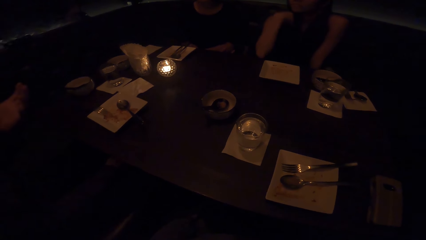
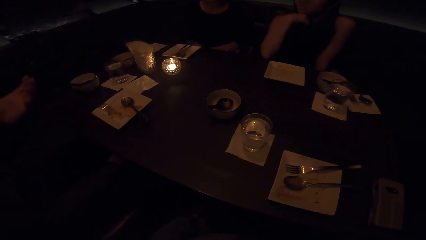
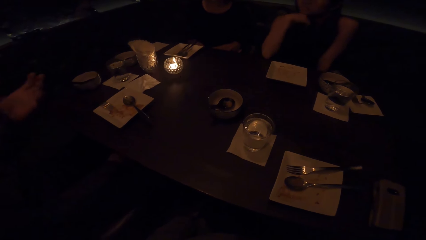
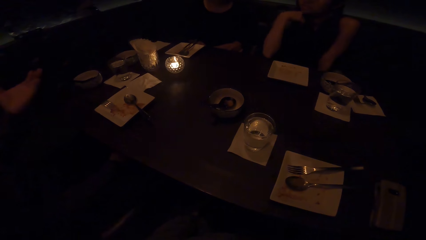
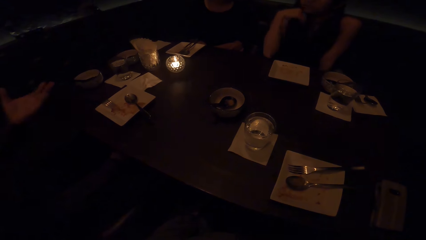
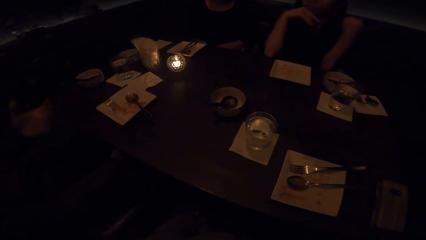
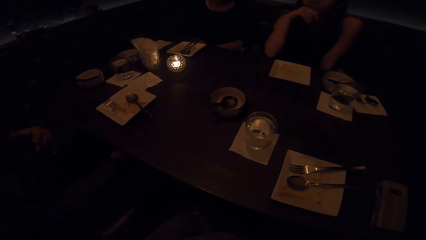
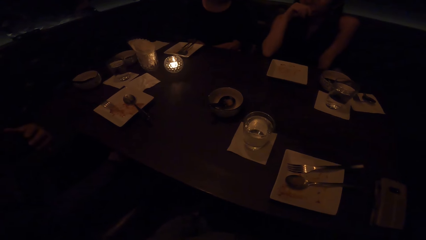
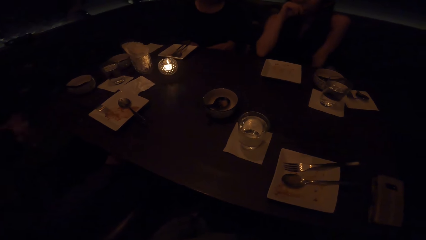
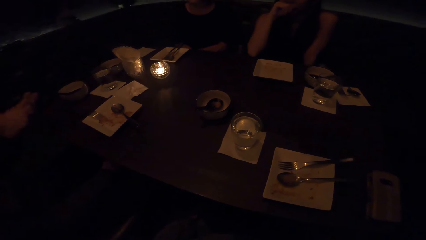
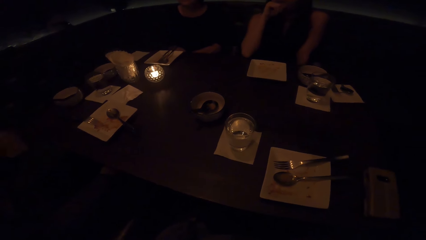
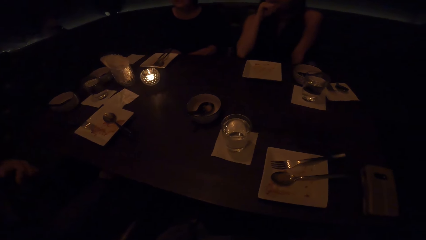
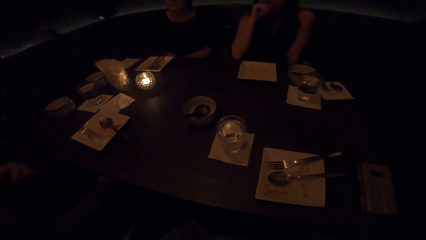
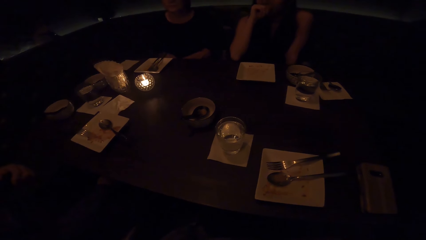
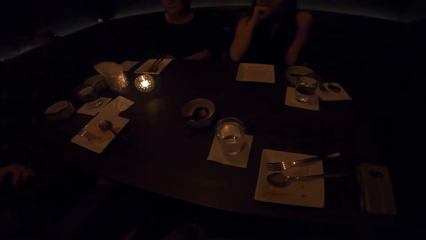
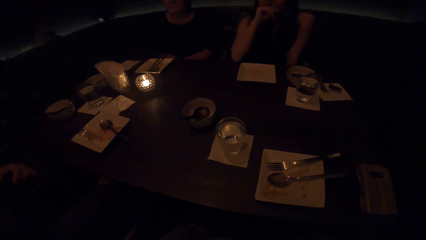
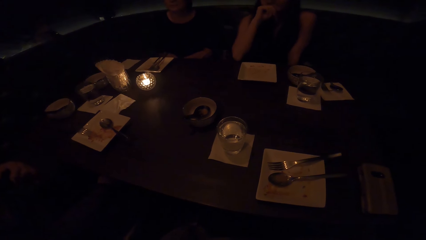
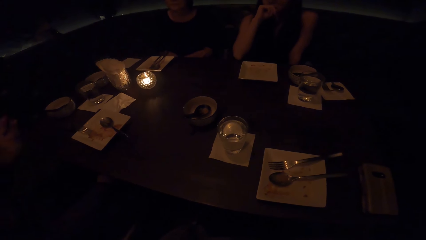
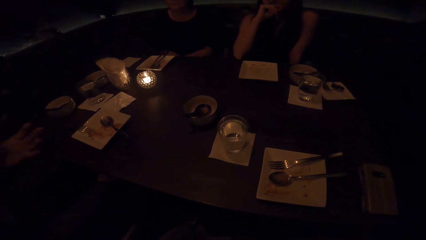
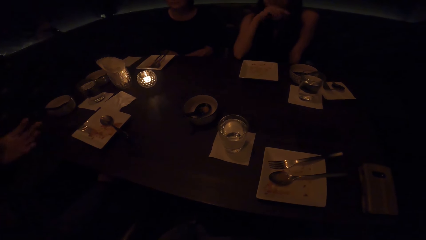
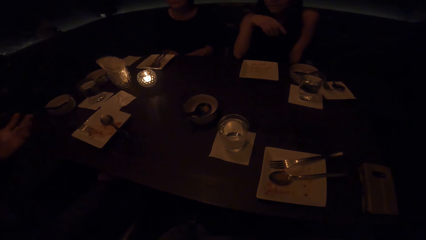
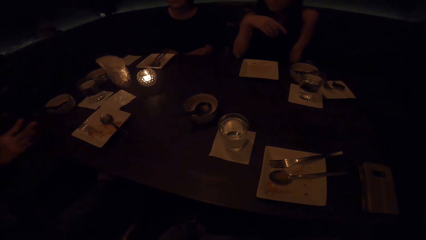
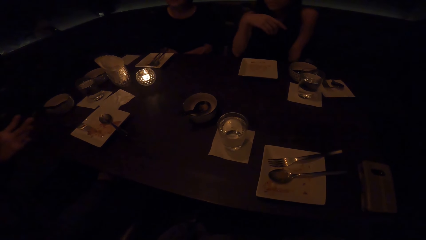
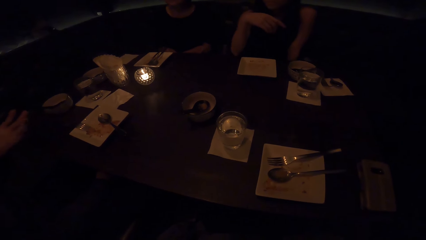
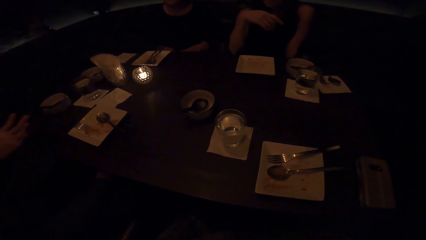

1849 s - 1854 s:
Someone converses.

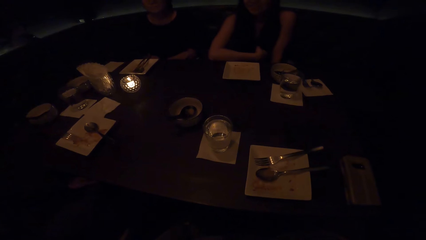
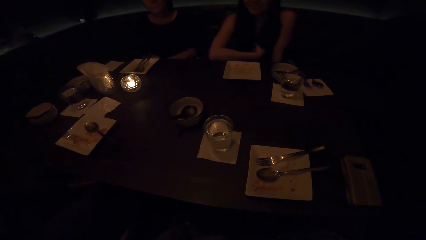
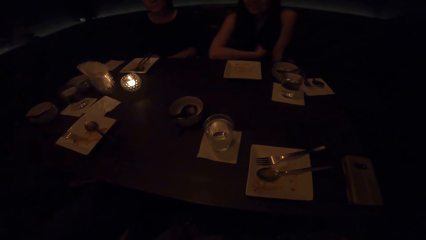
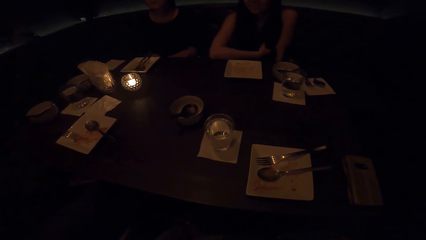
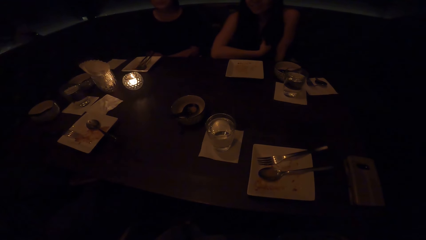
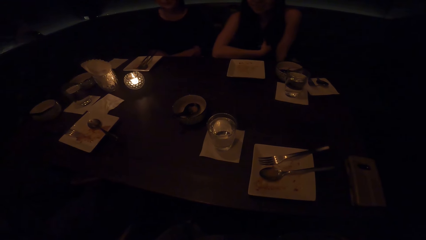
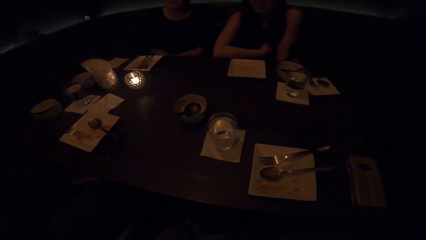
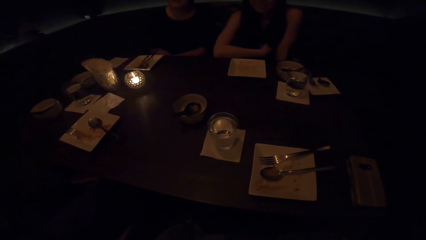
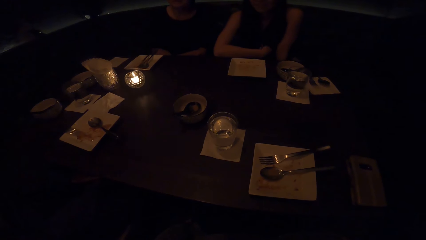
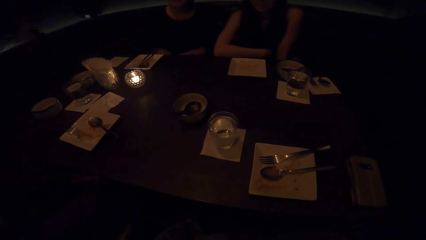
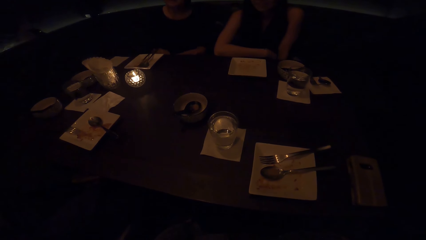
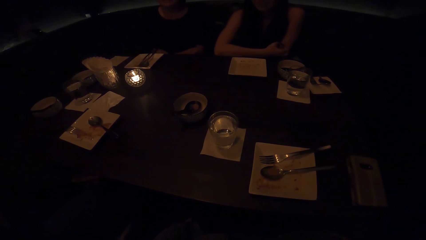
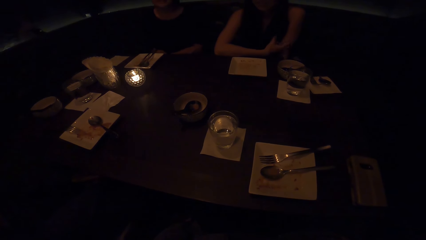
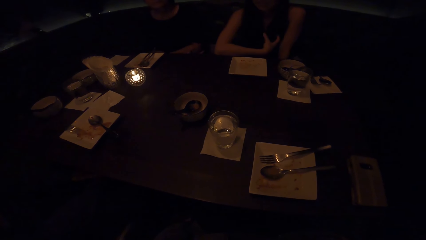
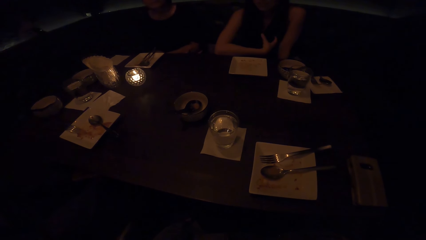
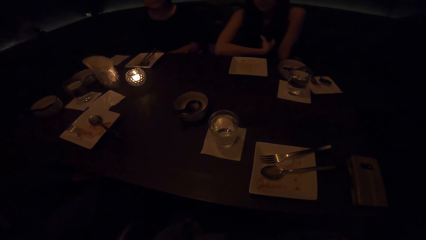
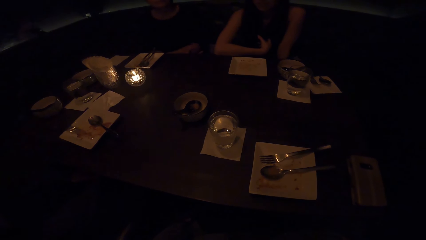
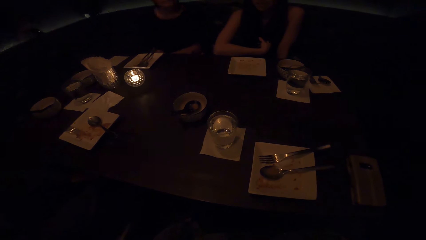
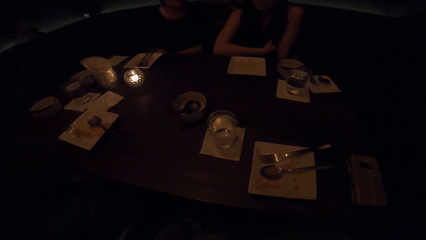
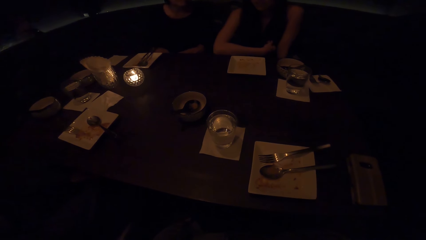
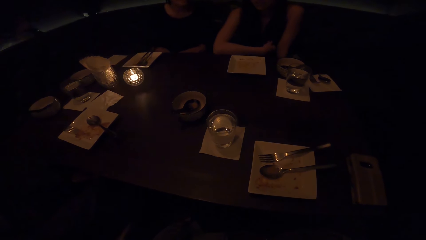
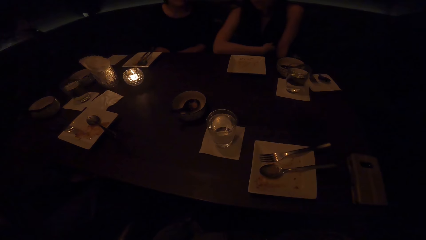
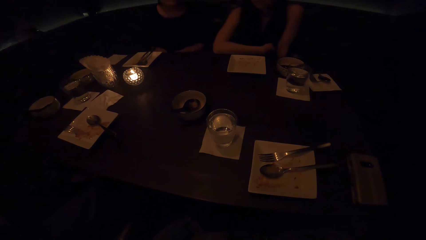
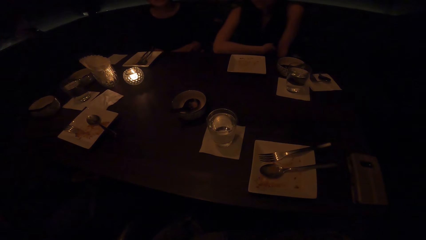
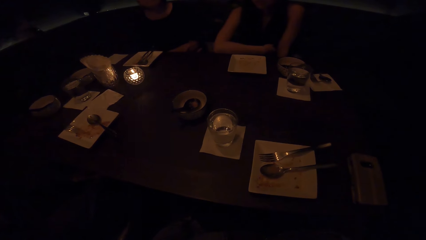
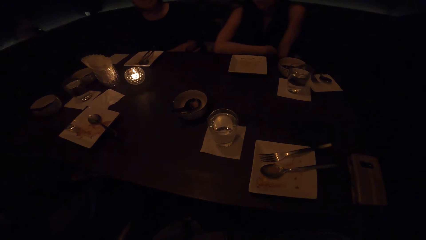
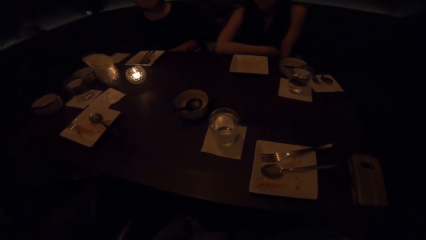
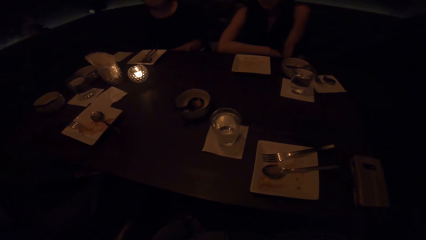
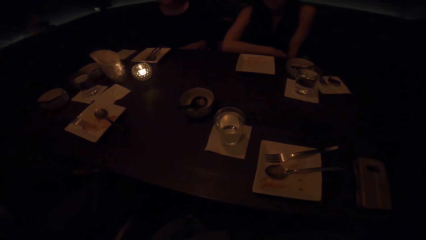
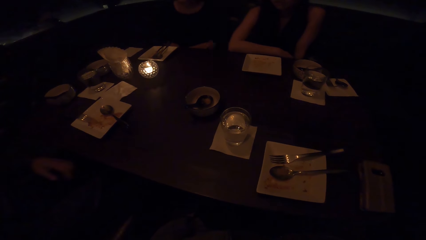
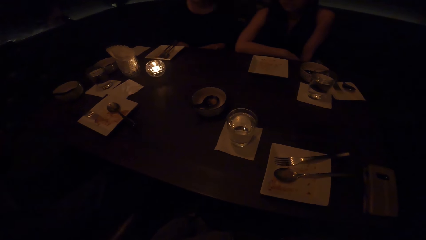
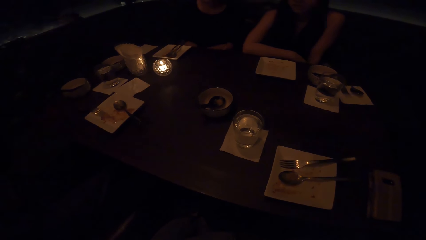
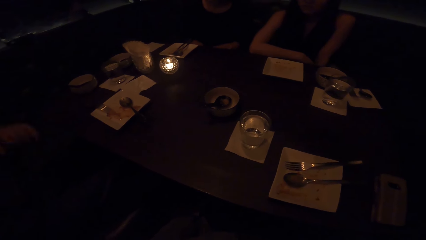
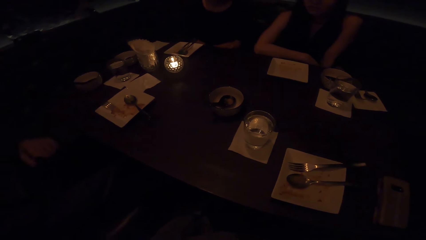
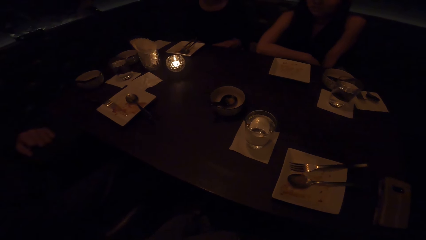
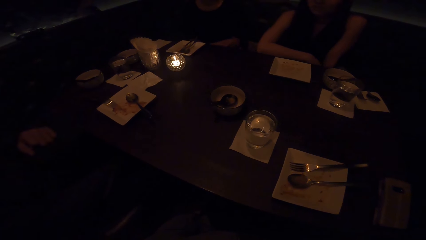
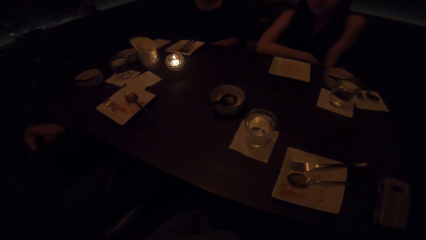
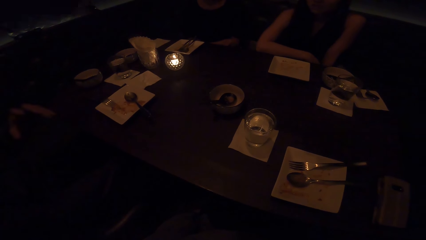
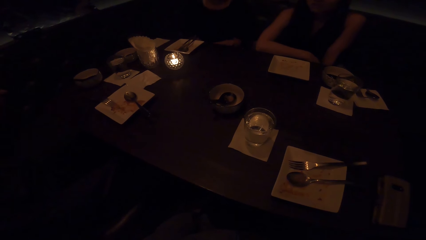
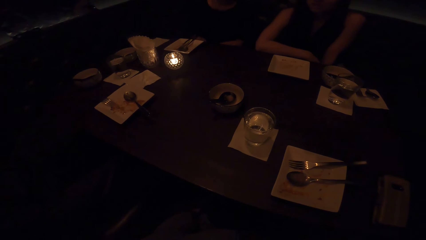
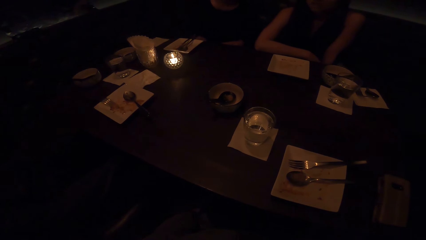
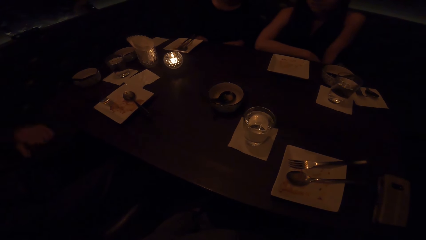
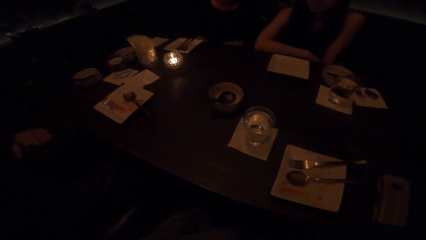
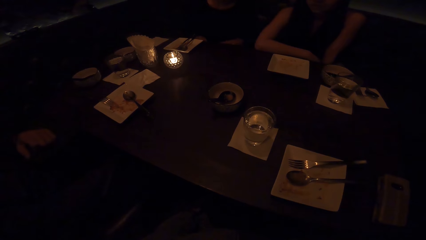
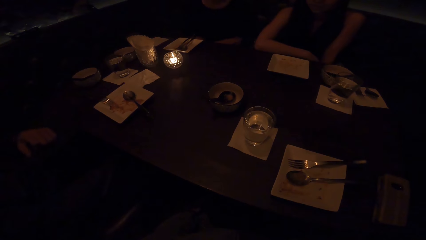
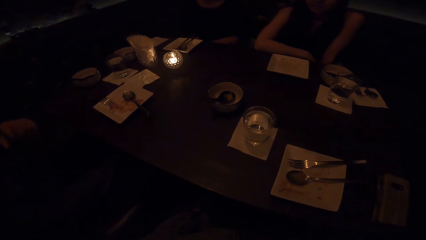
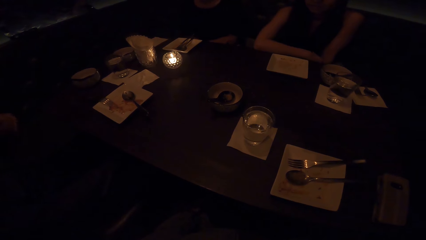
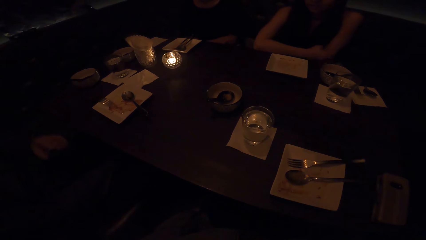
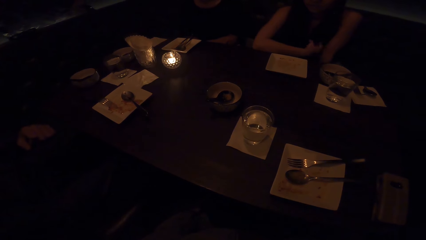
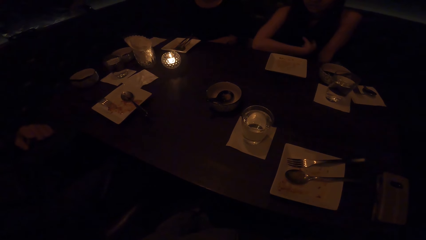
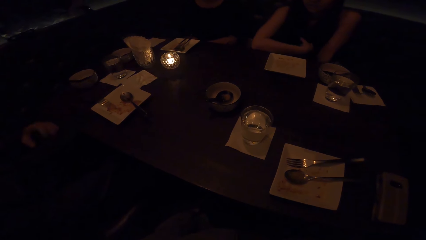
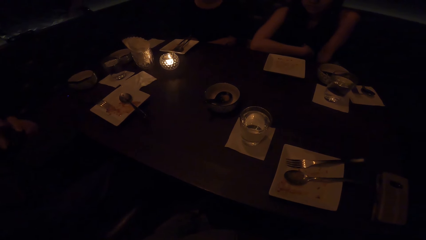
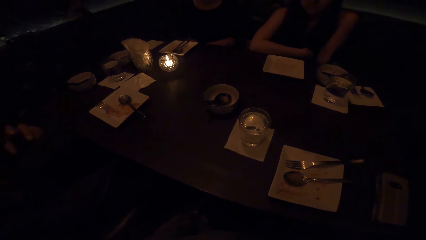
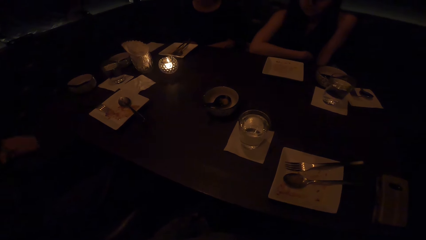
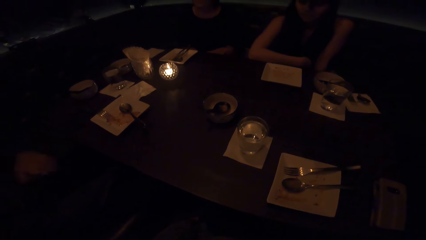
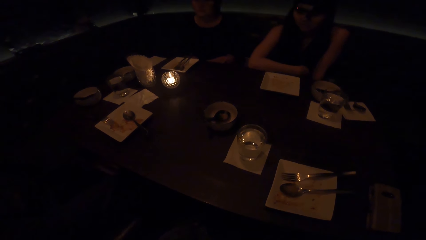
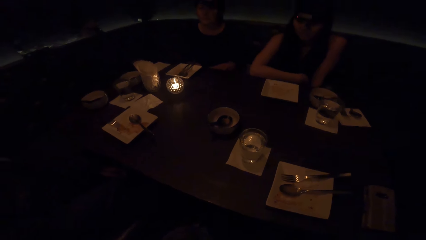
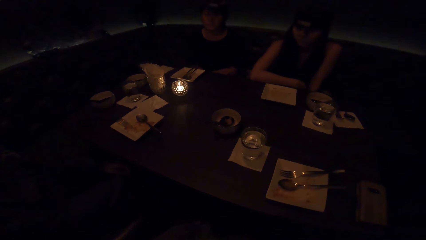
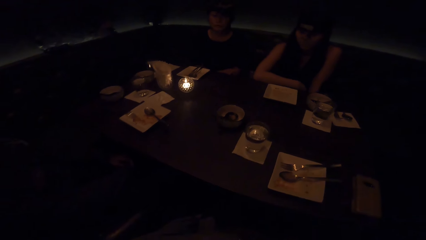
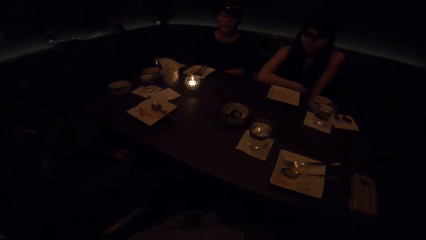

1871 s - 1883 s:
A person converses. Someone converses.
